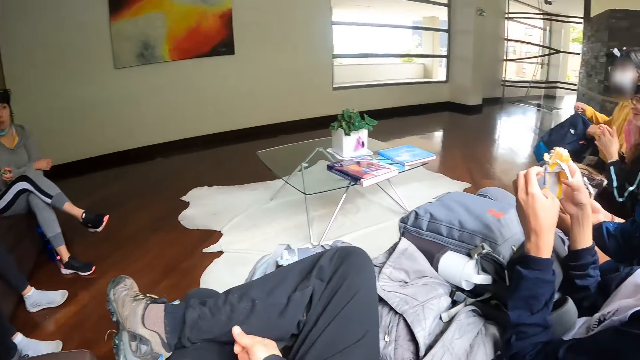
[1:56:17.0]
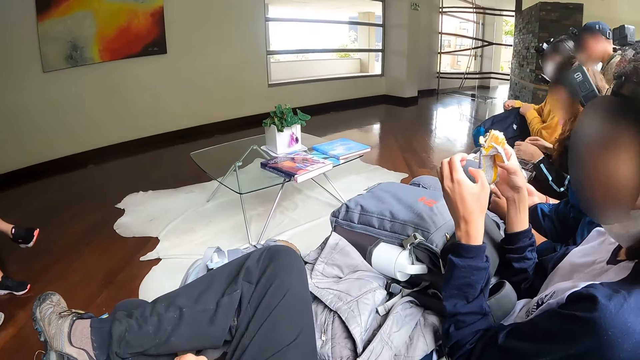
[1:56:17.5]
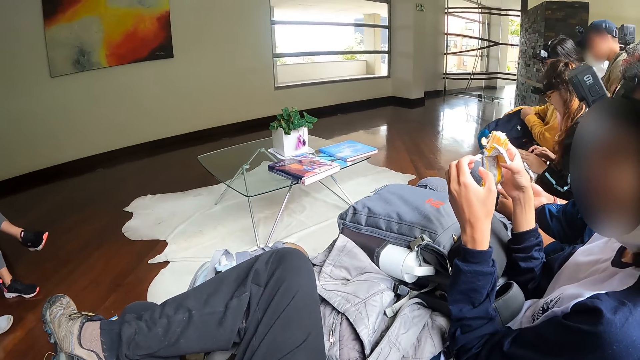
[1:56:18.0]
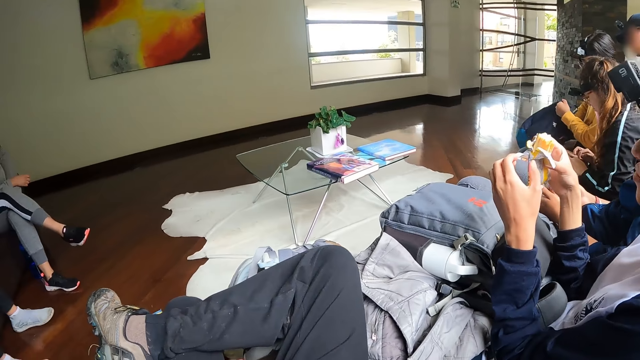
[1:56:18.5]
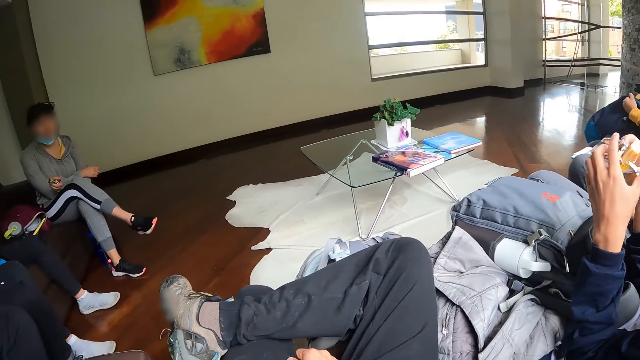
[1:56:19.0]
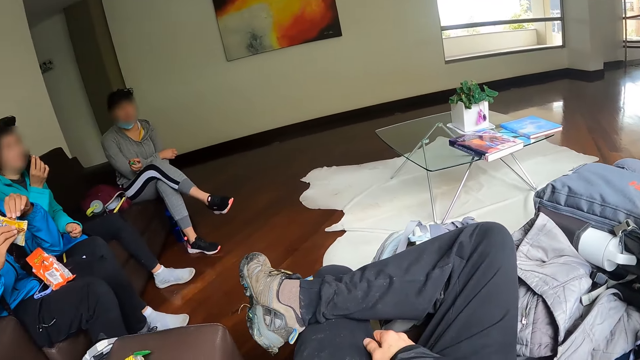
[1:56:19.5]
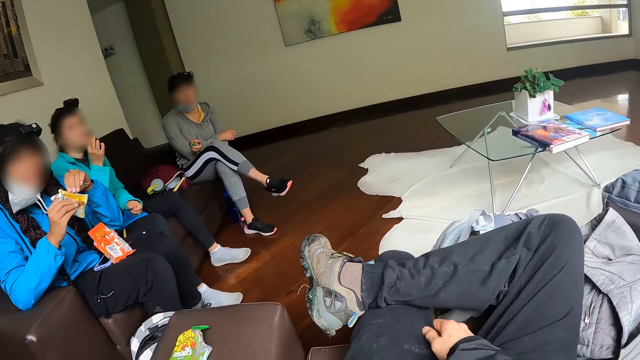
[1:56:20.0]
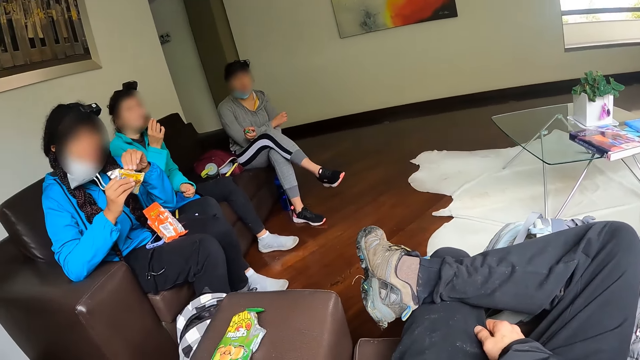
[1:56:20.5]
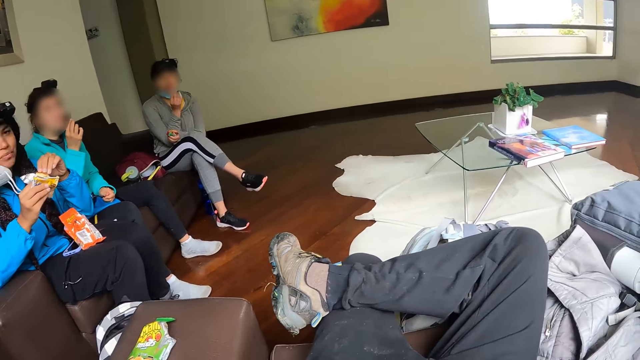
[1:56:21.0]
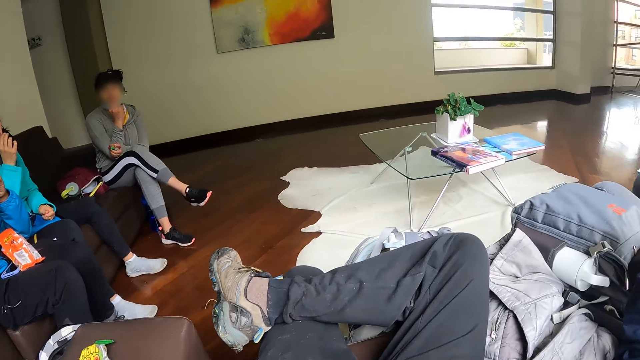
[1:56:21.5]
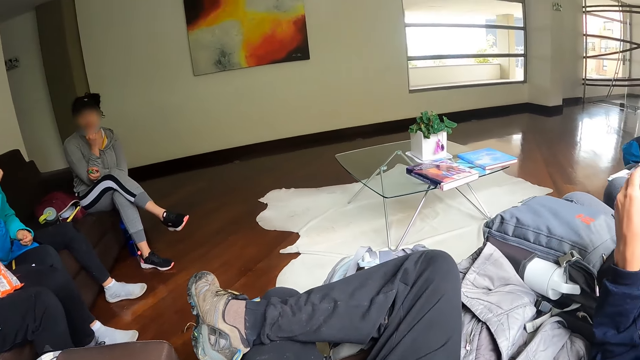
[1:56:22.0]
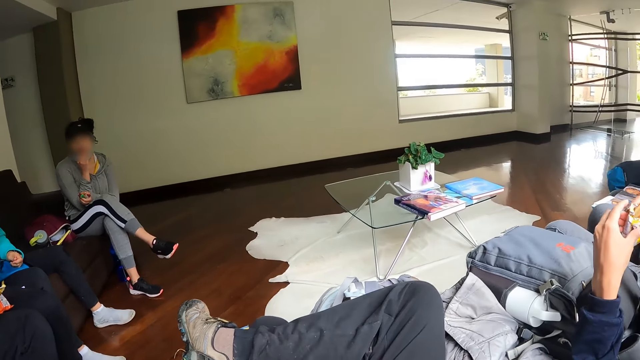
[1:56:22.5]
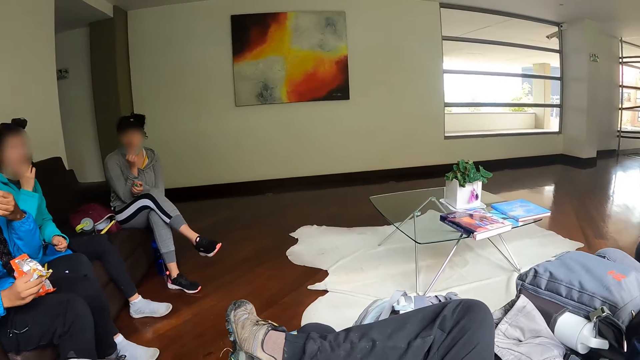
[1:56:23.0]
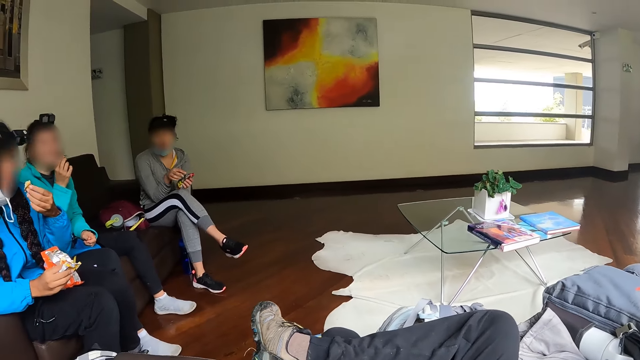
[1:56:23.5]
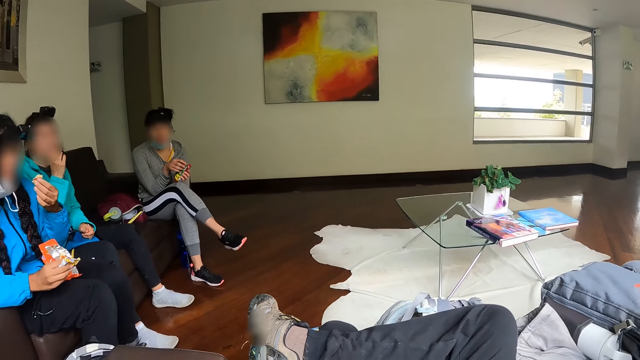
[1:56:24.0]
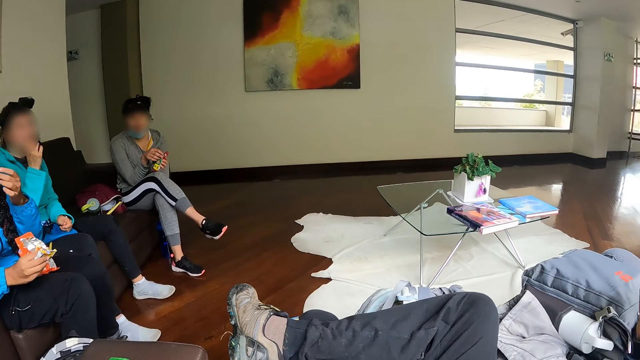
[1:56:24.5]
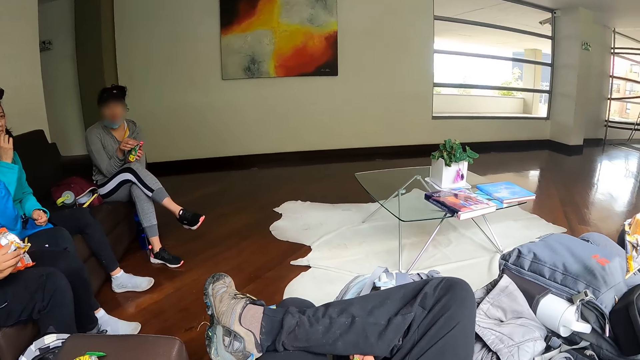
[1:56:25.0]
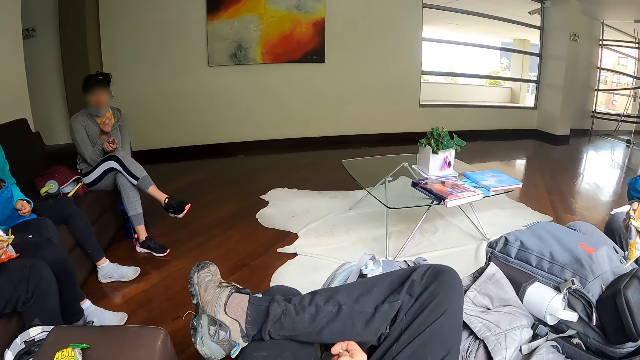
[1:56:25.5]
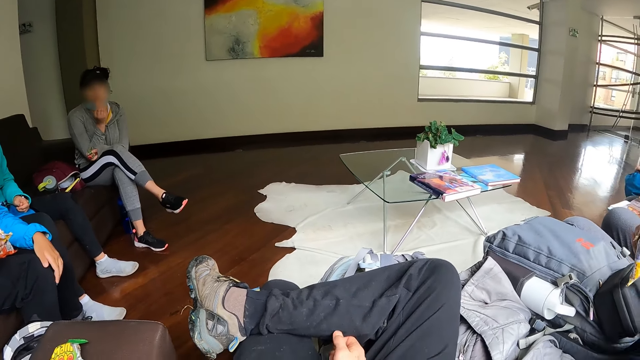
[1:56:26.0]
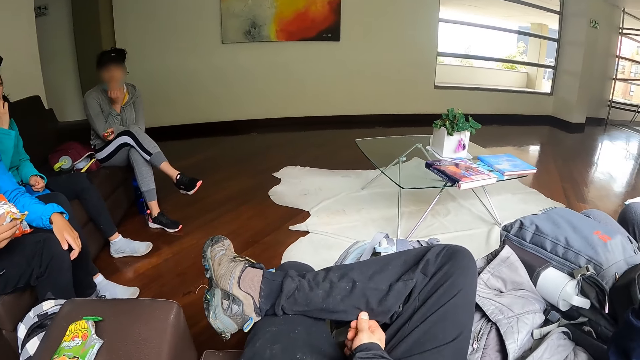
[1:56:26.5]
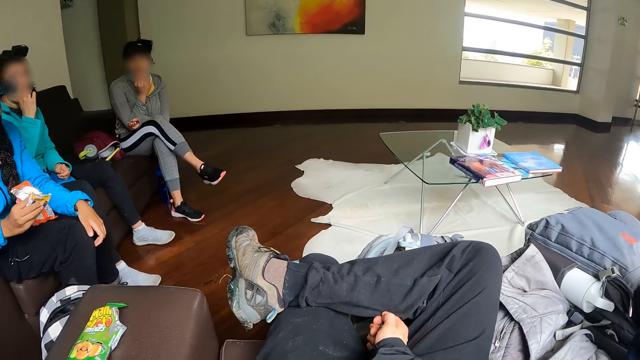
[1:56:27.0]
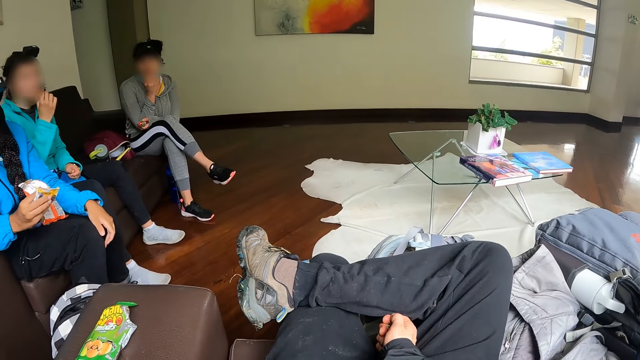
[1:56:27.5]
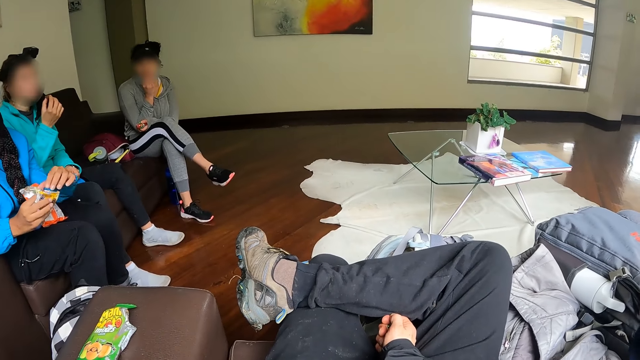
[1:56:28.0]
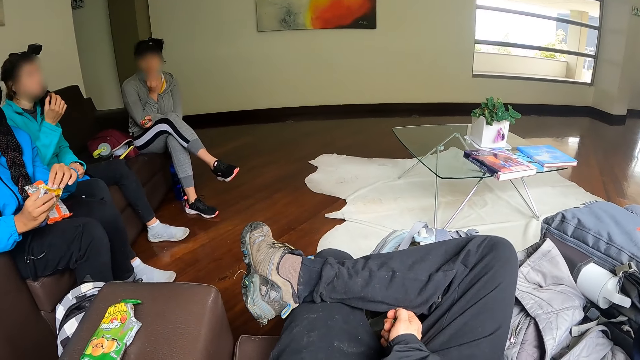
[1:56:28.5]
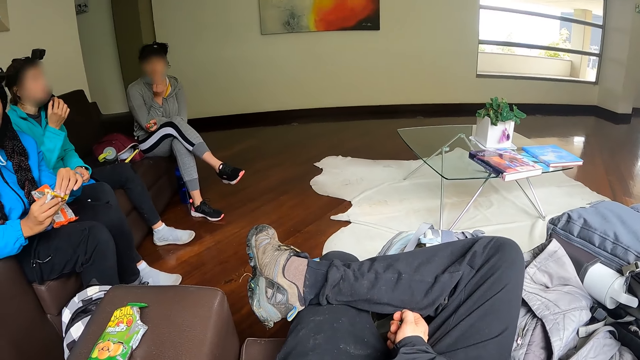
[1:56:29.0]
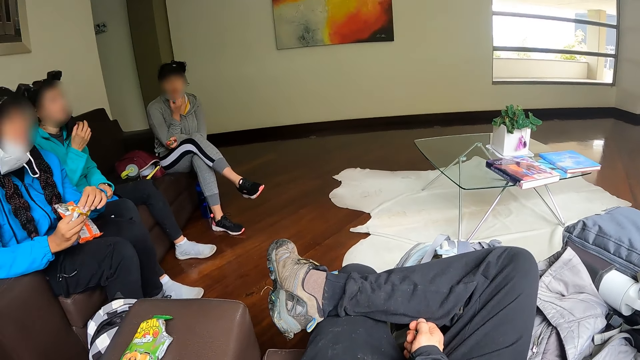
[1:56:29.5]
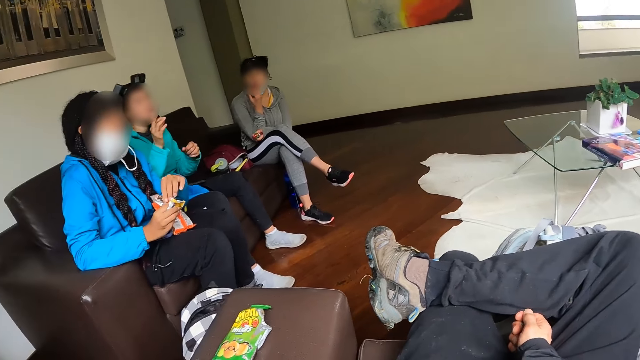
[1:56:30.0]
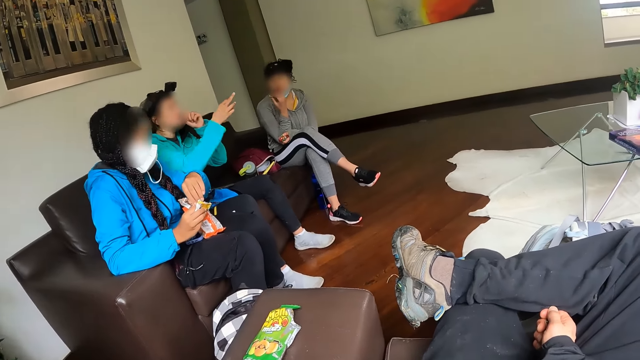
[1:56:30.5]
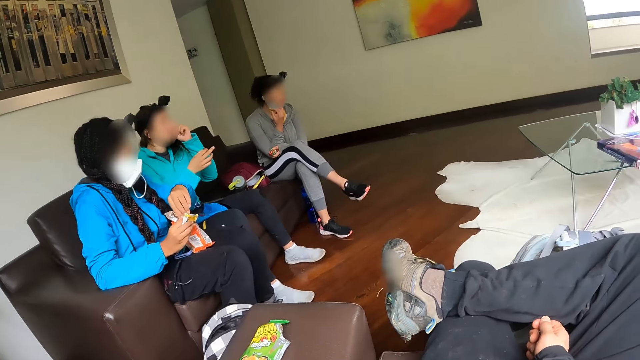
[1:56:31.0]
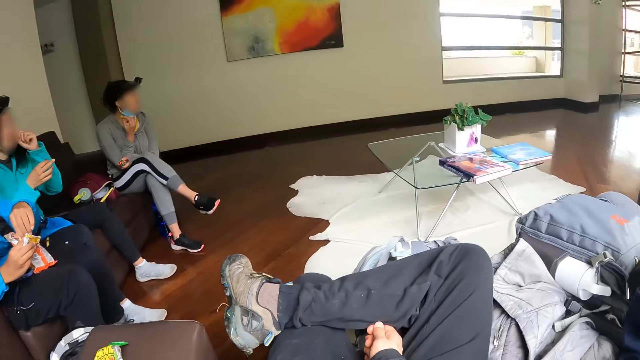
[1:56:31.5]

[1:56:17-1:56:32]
A woman searches through the bag with both hands. A person converses with the camera wearer. Another person converses with the camera wearer. Another woman picks the biscuit from the packet with her right hand and eats the biscuit with her right hand. A third woman eats the biscuit with her right hand. A fourth woman picks the biscuit from the packet with her left hand. A third person converses with a fourth person.

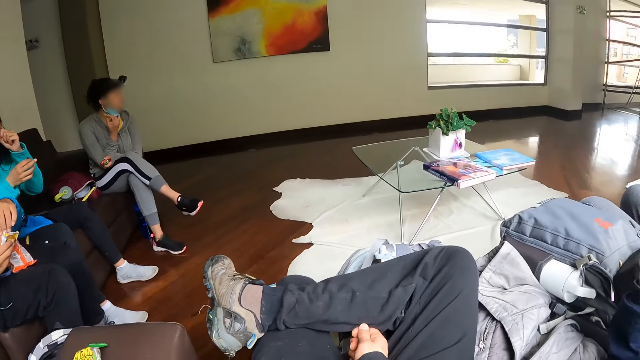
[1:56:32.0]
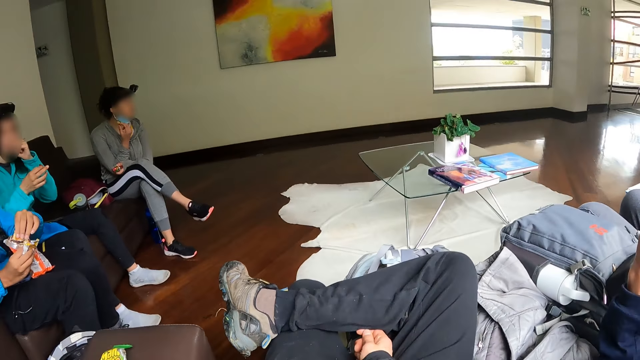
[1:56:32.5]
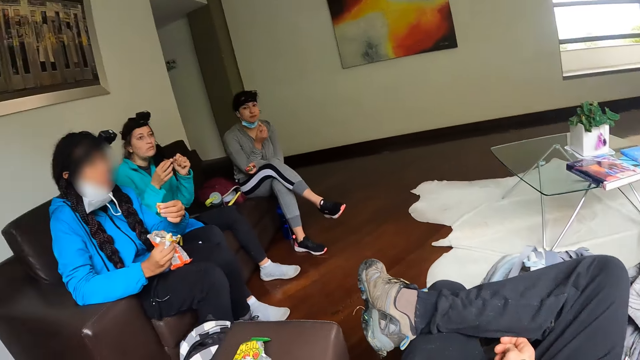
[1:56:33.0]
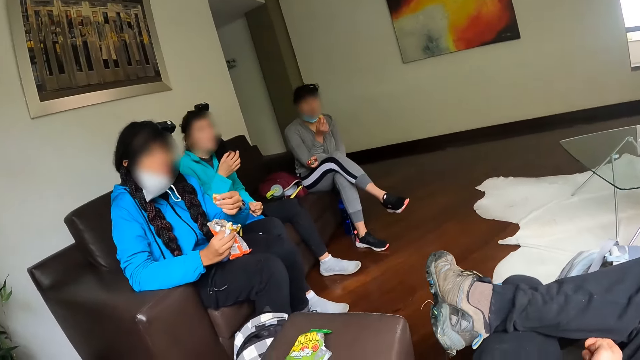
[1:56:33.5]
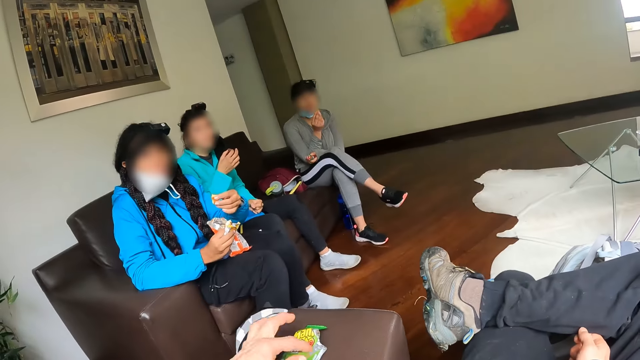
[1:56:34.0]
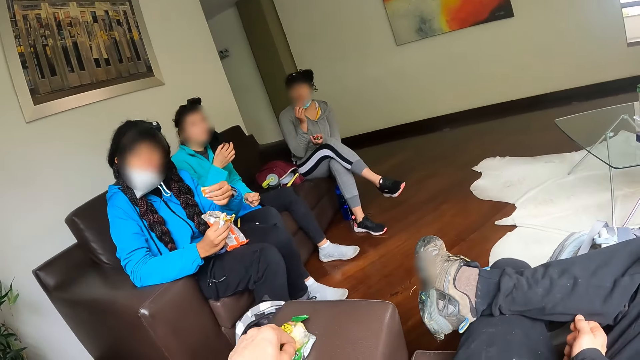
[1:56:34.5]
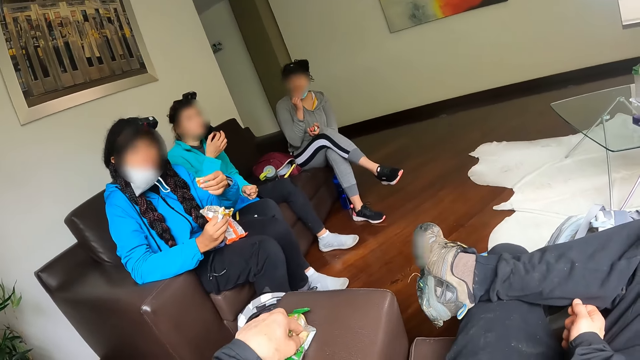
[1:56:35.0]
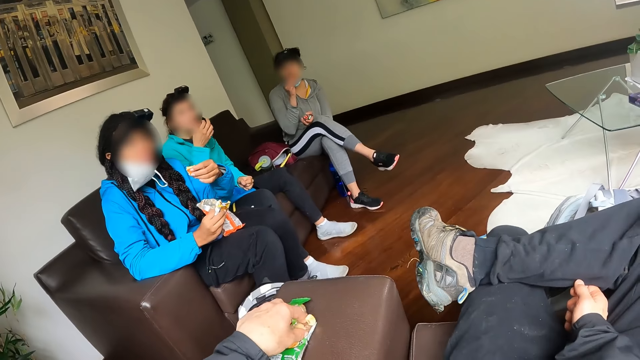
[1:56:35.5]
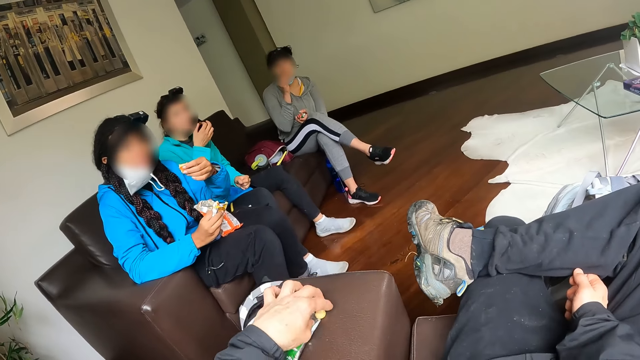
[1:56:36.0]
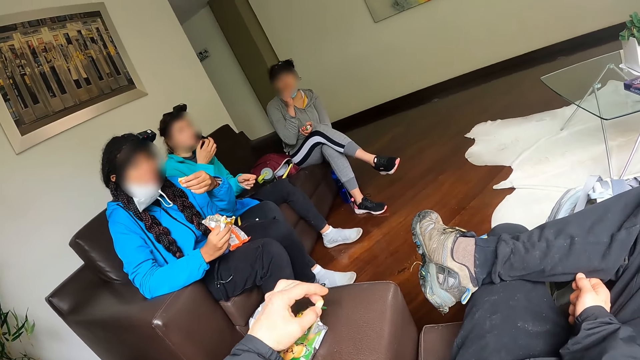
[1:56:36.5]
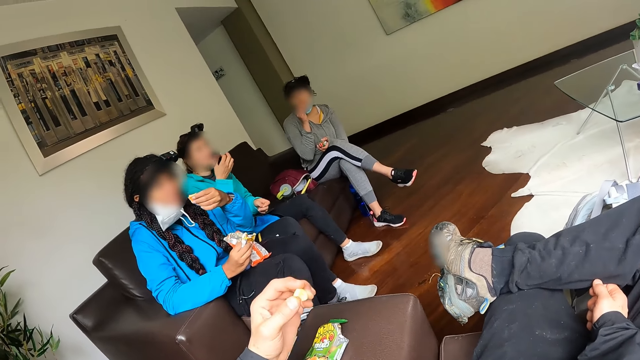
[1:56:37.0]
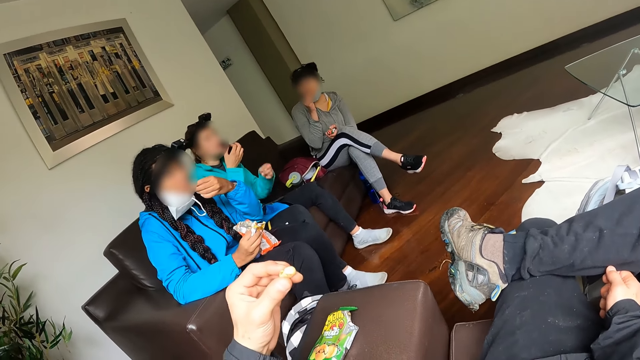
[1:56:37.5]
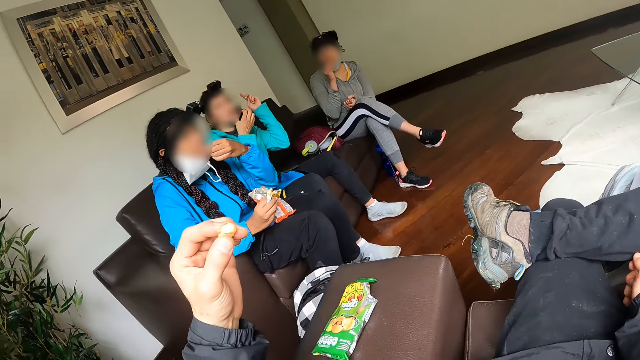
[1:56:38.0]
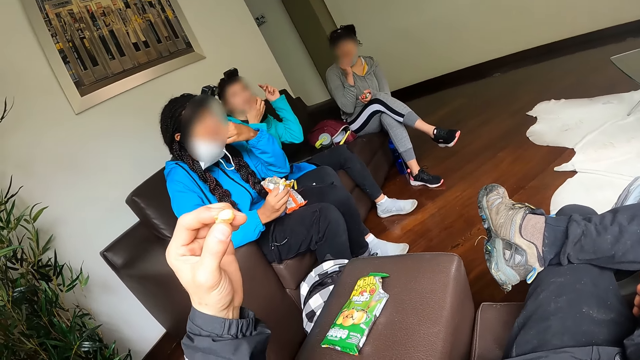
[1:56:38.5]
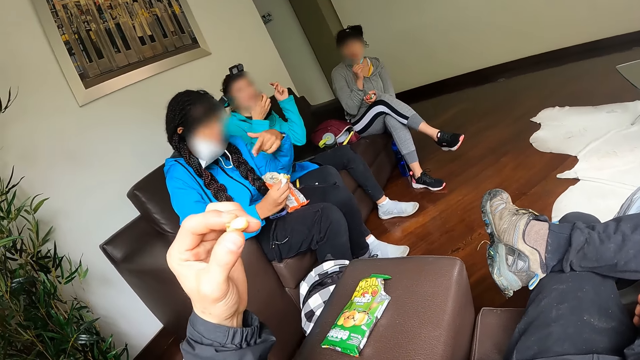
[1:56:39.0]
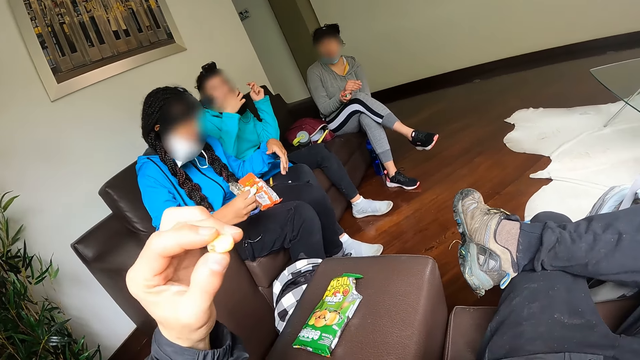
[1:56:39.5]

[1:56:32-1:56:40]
The camera wearer looks around and converses with a person. He picks the biscuit or nut from the arm of the chair with his left hand. A woman eats the biscuit with her left hand. The person converses with the camera wearer. Another woman eats the biscuit with her right hand.
